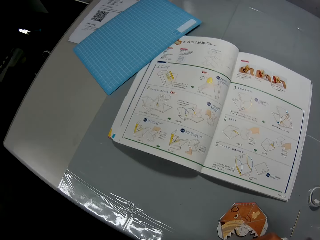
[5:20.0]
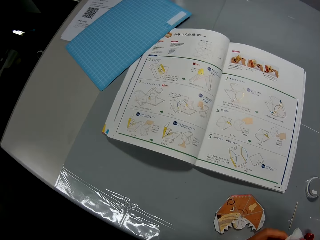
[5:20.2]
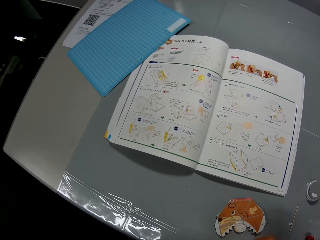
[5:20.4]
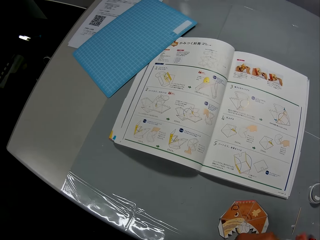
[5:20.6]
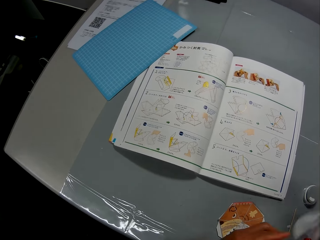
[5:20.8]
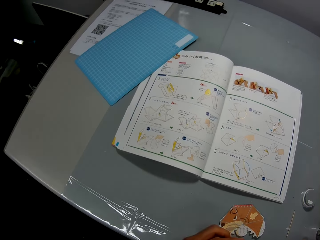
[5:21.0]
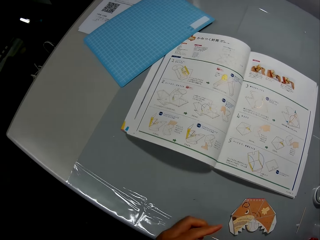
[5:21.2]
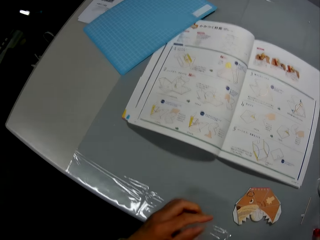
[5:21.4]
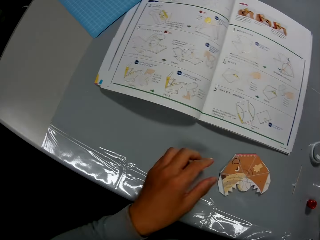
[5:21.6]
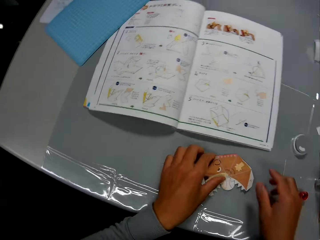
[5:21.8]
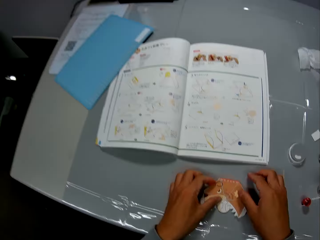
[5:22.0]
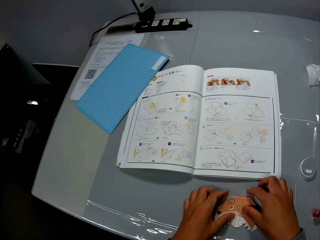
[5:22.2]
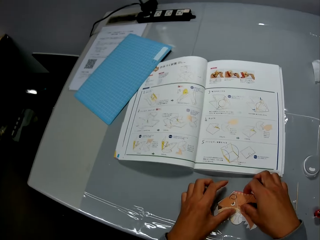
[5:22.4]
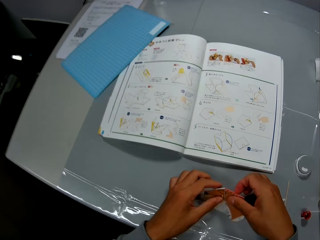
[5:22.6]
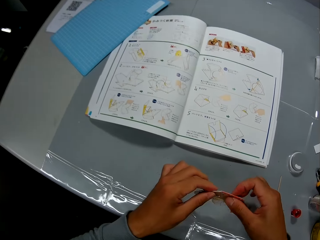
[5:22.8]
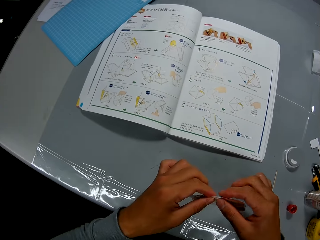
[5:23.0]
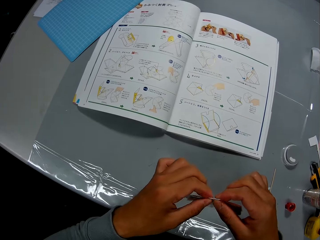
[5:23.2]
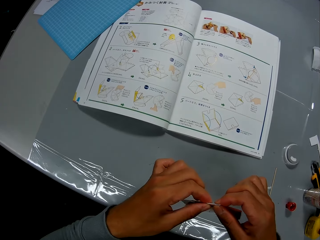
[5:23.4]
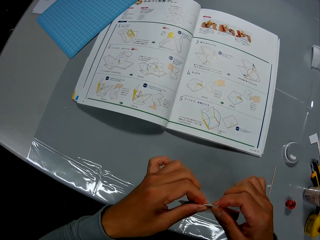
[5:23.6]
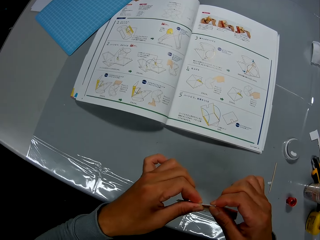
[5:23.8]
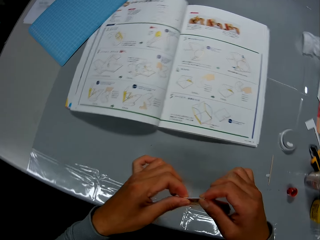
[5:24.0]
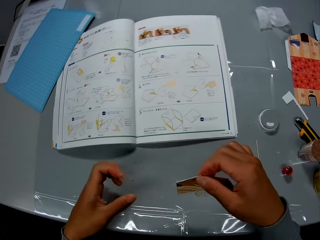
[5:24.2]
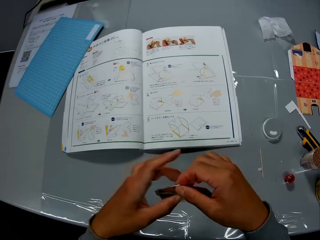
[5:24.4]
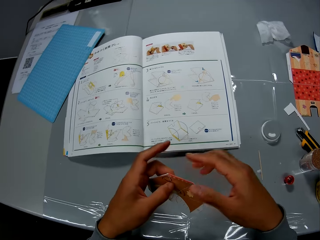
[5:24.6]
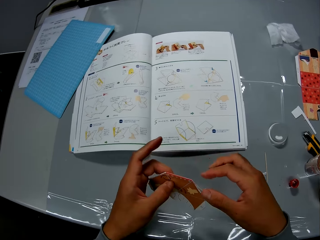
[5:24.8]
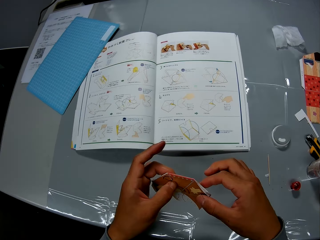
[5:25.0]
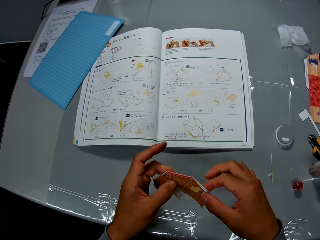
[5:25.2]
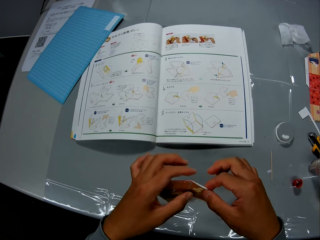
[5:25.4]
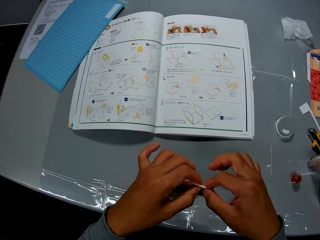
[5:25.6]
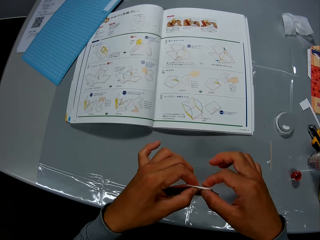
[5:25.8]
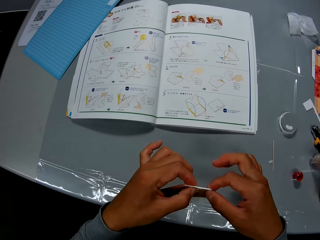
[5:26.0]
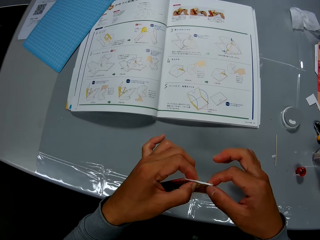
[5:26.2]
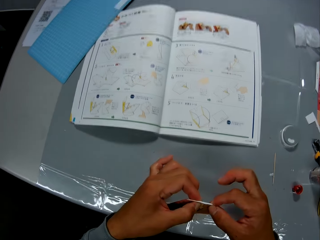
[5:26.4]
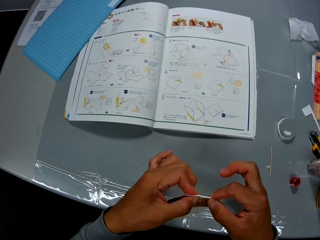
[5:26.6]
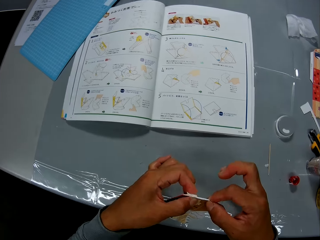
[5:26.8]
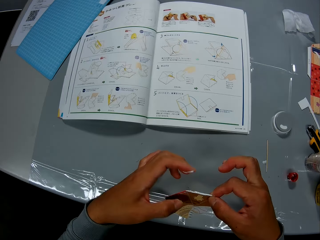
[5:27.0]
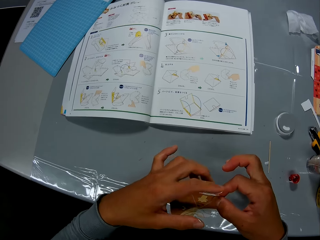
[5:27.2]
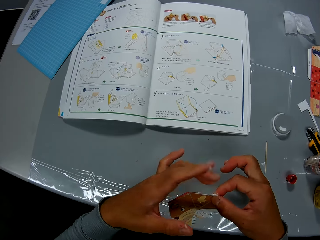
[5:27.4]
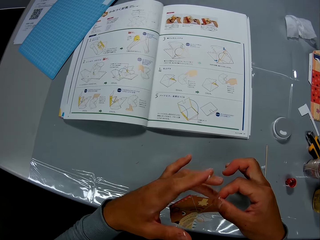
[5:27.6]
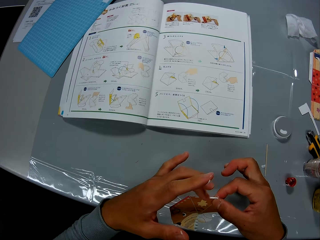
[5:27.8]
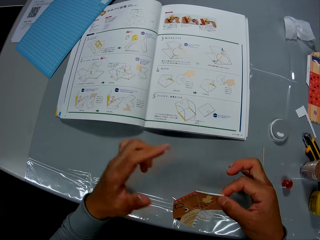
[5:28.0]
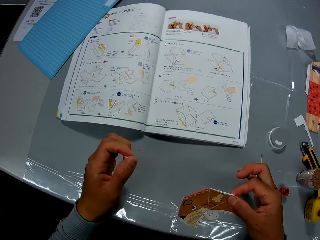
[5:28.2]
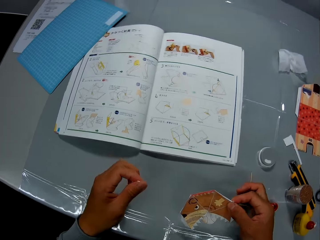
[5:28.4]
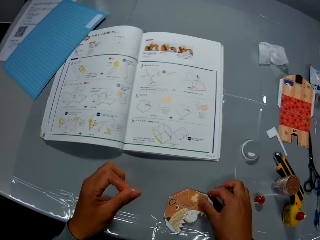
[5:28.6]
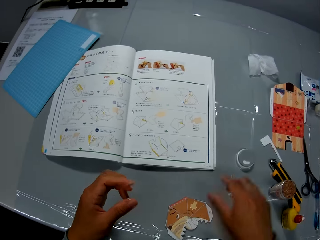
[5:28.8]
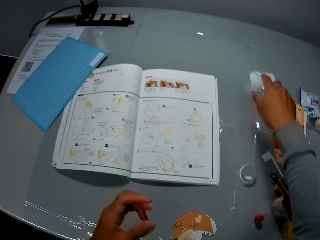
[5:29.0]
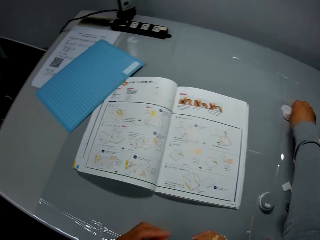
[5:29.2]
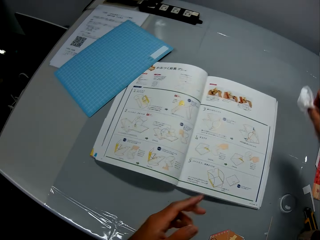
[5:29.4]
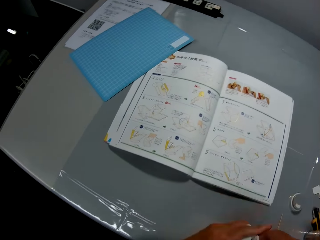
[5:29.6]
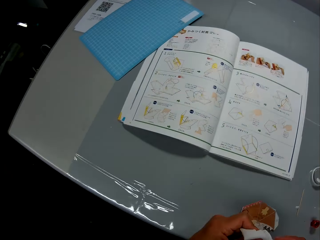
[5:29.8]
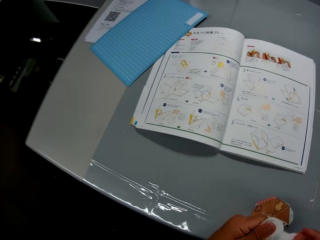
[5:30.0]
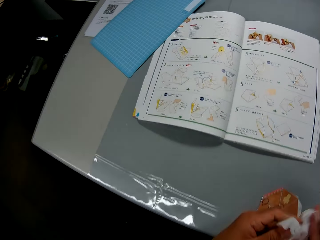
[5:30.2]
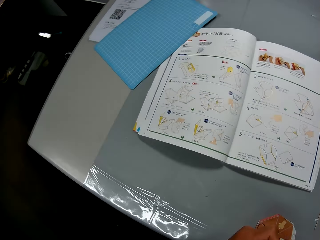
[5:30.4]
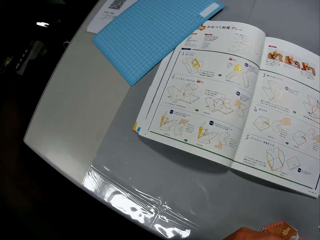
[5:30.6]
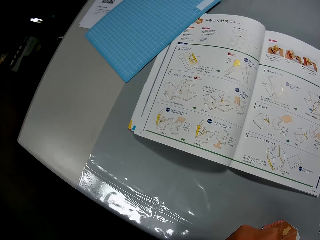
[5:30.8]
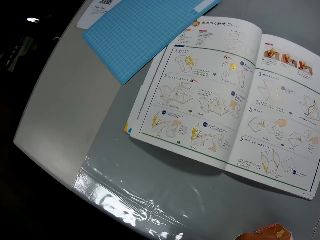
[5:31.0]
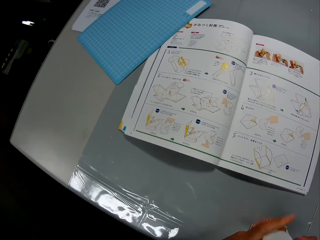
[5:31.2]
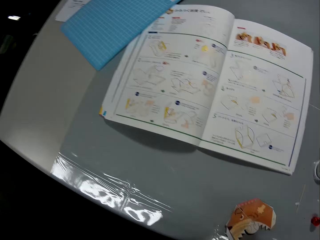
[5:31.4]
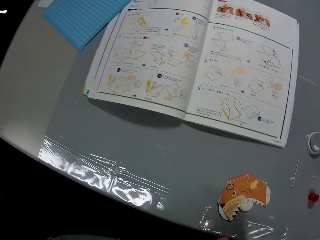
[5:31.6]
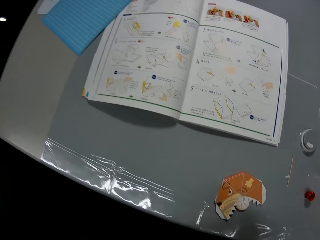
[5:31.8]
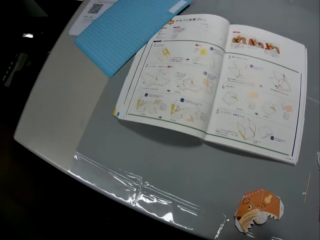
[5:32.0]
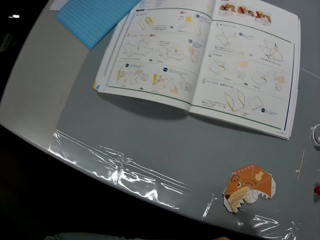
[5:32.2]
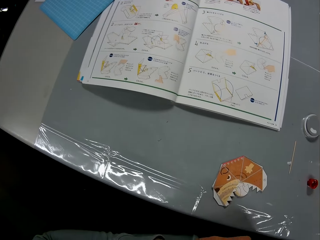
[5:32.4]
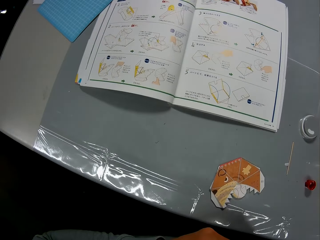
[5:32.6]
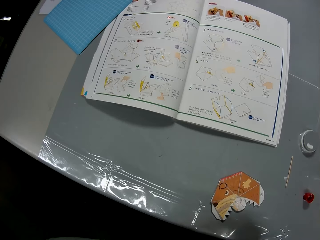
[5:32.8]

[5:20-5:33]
The camera wearer cleans his hand with the wipes. He drops the wipe piece on the table. He picks up the first paper craft or crafting paper from the table. He adjusts the paper craft. He crafts the crafting paper. He wipes glue from the paper craft with his left hand. He drops the paper craft on the table. He picks up the wipe piece from the table. He wipes his hands with the wipe piece.

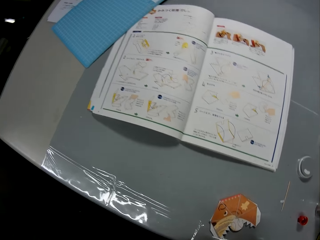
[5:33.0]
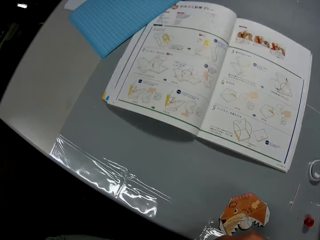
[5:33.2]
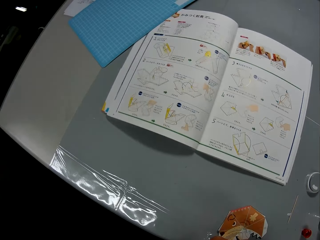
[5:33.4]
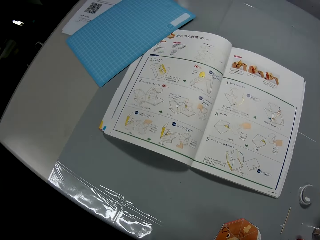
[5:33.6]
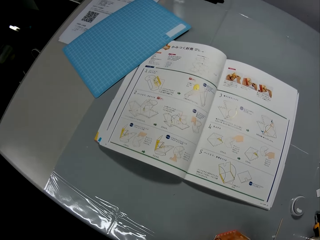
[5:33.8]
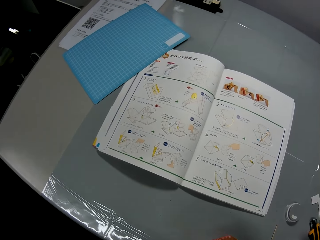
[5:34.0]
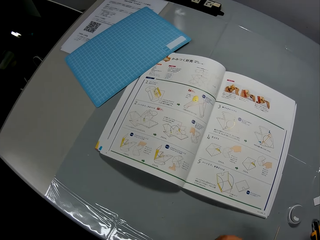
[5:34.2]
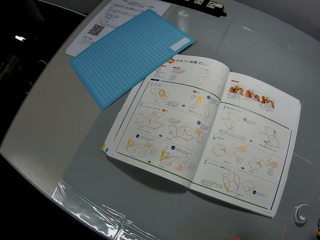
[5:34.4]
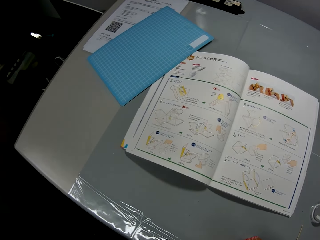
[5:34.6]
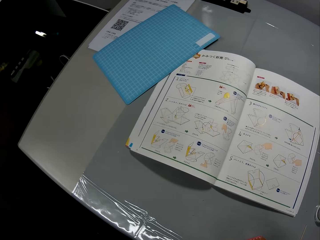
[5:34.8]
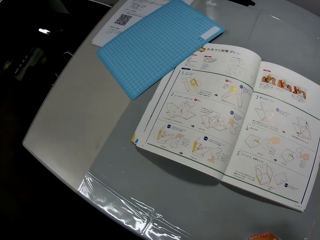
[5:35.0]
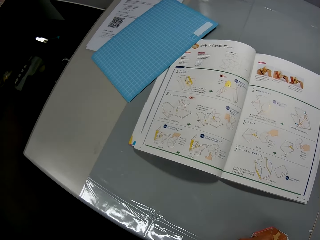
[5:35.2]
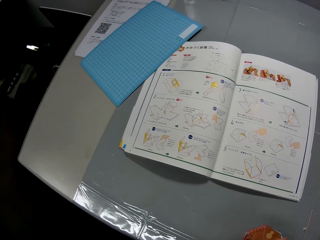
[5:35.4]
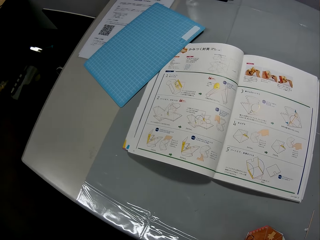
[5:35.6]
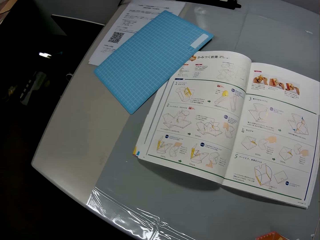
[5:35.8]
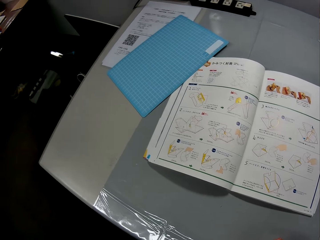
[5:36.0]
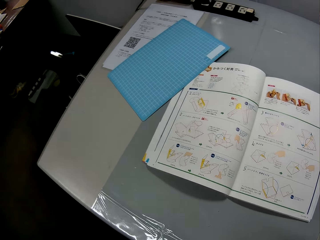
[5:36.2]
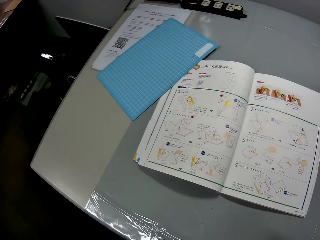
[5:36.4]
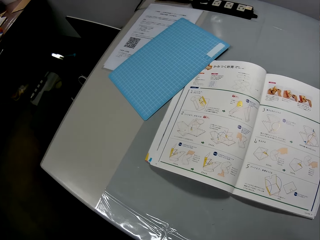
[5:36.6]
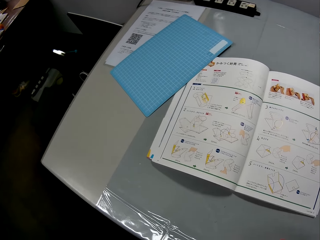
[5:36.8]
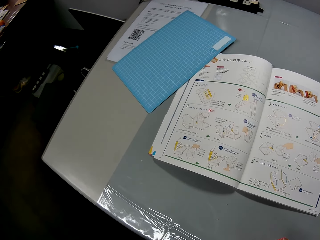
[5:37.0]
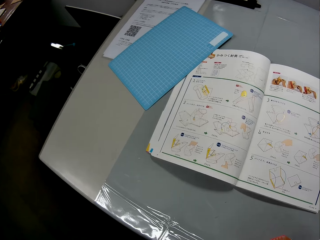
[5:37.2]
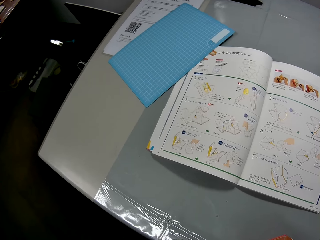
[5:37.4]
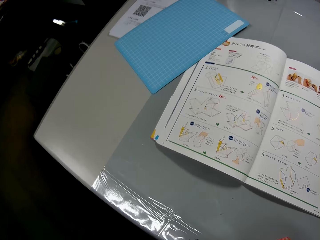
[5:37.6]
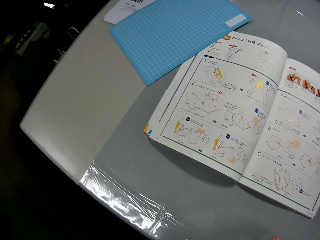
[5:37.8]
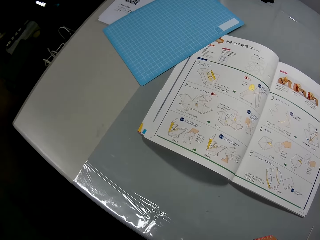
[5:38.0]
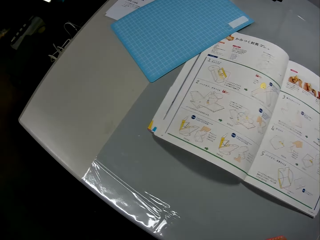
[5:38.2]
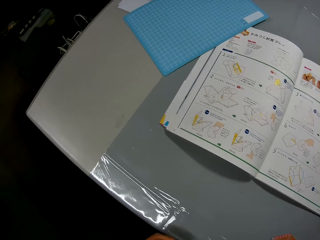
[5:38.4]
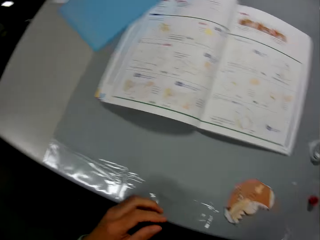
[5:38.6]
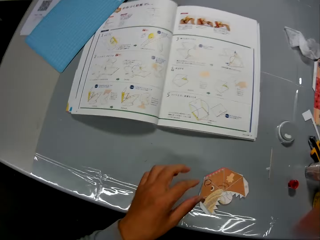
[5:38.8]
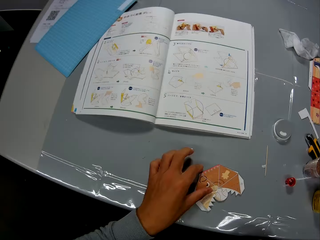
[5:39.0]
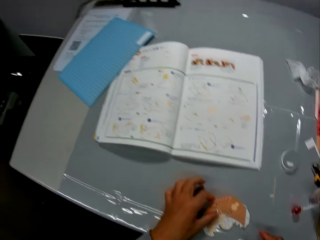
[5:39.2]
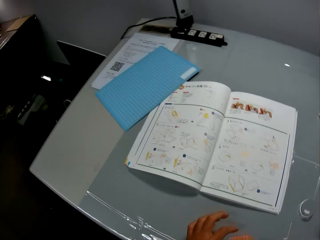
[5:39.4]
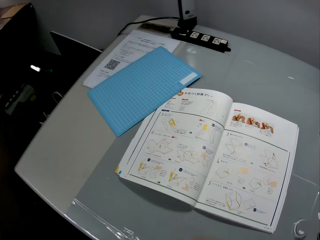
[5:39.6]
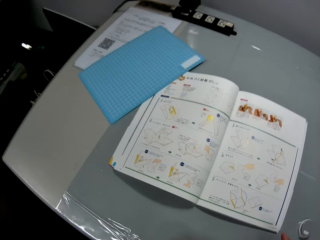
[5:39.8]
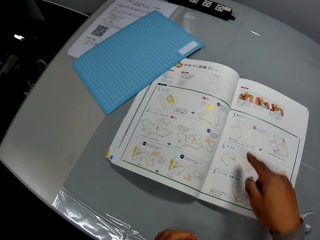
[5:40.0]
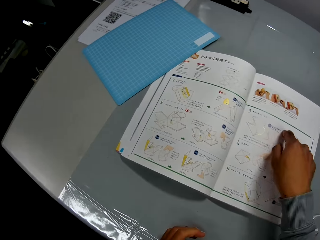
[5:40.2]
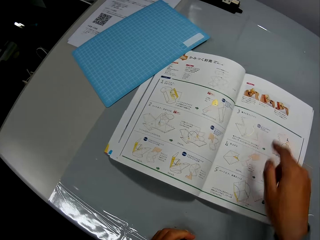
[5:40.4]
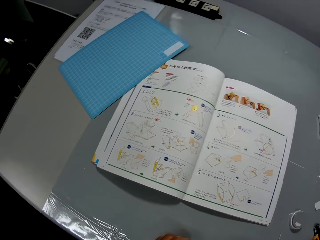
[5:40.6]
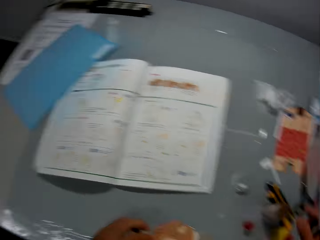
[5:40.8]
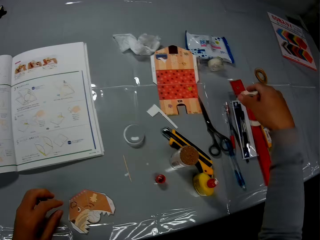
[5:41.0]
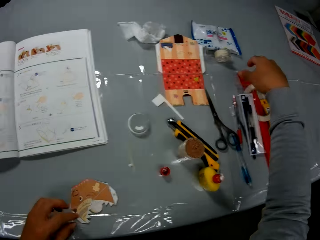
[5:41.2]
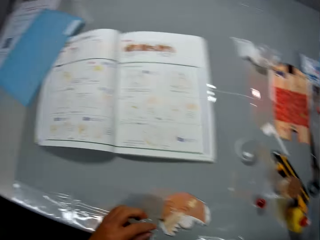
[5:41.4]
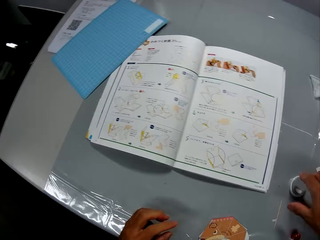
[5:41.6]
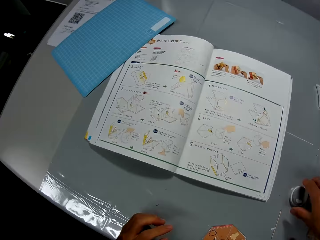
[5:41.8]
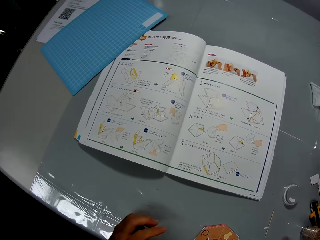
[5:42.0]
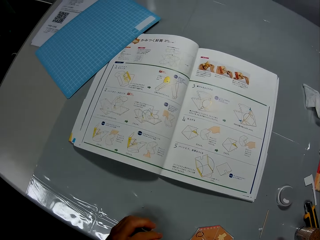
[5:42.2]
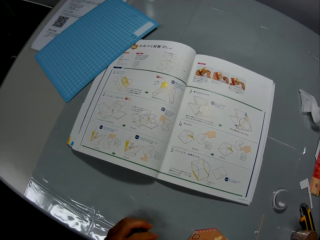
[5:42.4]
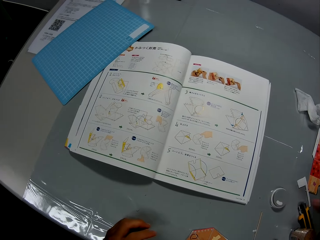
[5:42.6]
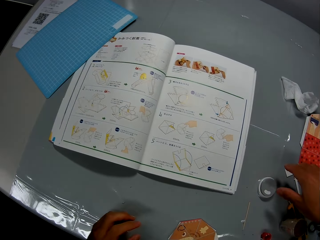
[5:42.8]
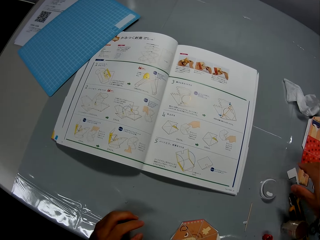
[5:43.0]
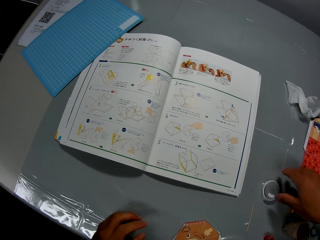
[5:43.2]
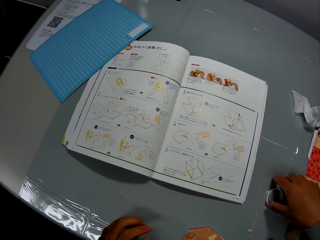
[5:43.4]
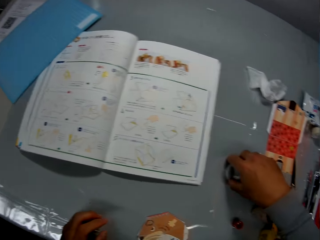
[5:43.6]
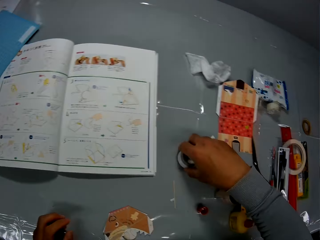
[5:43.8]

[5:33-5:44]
The camera wearer looks at the manual. He touches the paper craft. He holds the crafting paper. He points at the craft illustrations in the craft book. He stretches his right hand to the right side of the table. He attempts to pick up the cover of a toothpick container. He picks up the cover of the toothpick container from the table.
